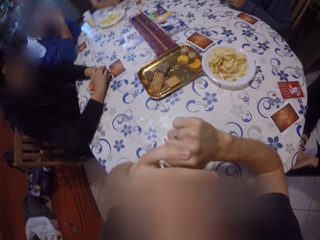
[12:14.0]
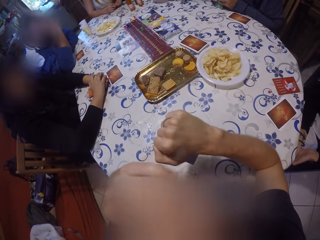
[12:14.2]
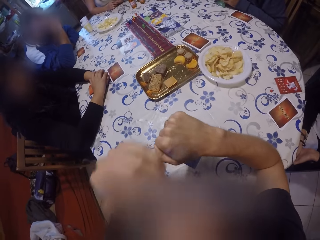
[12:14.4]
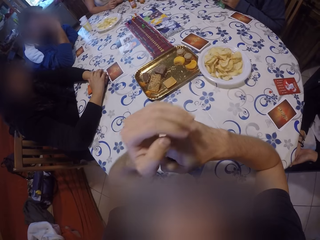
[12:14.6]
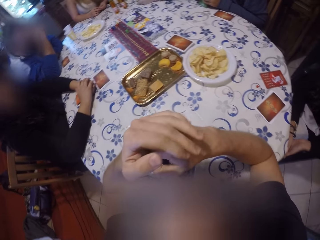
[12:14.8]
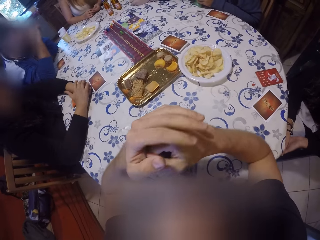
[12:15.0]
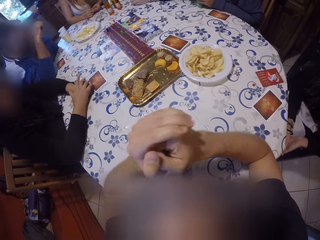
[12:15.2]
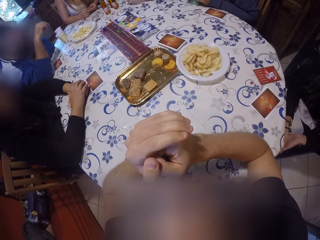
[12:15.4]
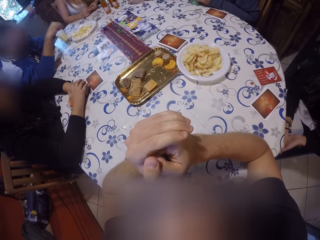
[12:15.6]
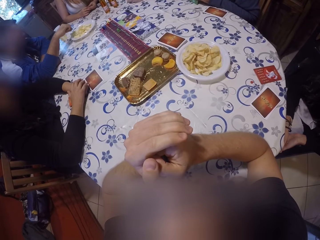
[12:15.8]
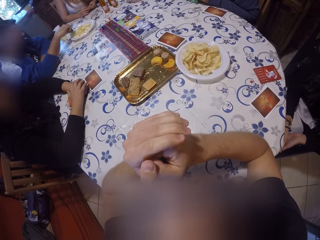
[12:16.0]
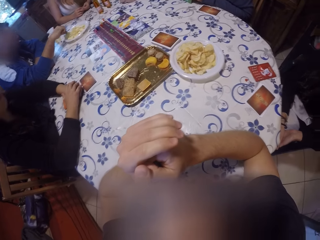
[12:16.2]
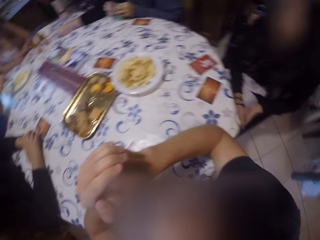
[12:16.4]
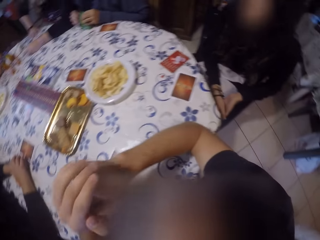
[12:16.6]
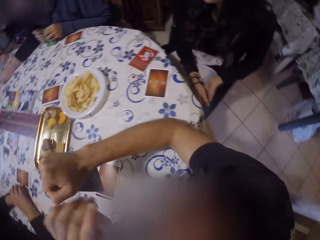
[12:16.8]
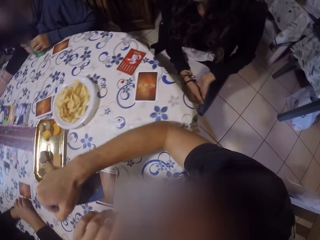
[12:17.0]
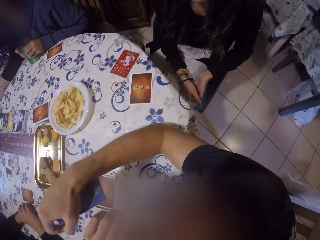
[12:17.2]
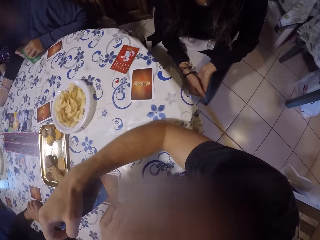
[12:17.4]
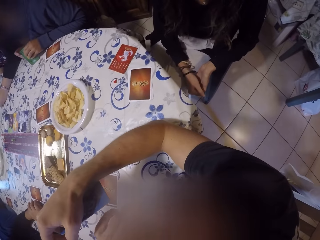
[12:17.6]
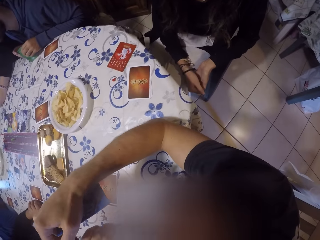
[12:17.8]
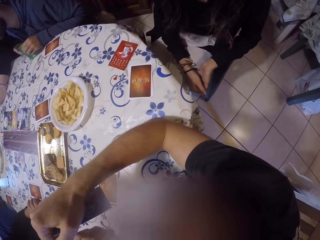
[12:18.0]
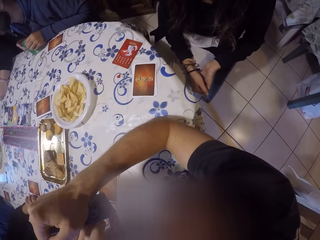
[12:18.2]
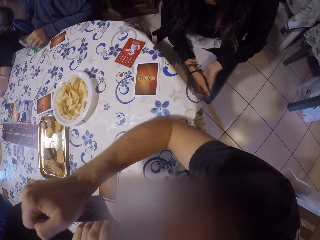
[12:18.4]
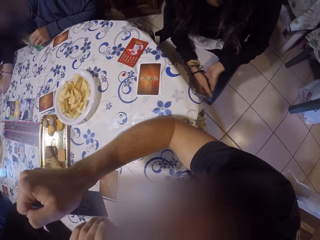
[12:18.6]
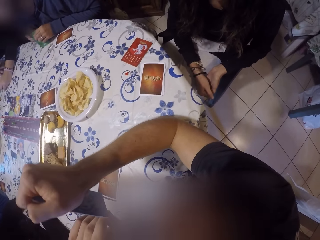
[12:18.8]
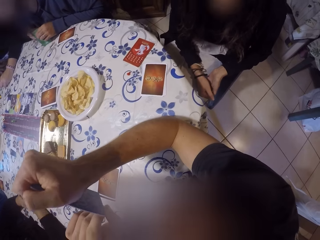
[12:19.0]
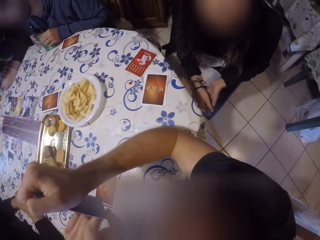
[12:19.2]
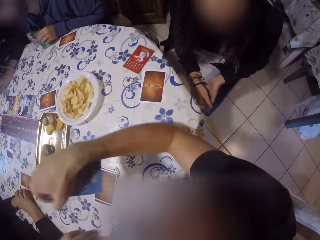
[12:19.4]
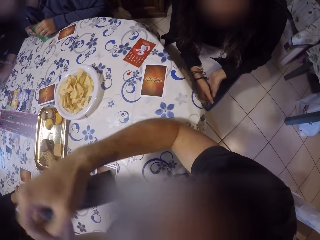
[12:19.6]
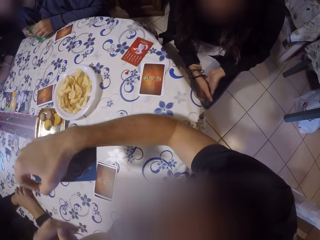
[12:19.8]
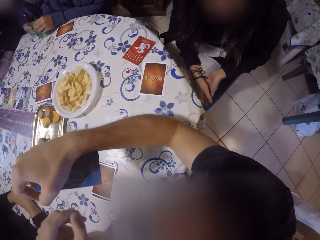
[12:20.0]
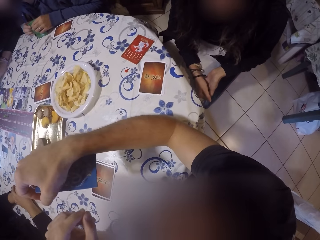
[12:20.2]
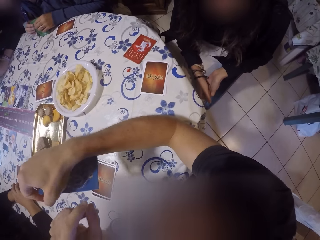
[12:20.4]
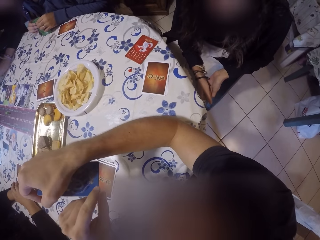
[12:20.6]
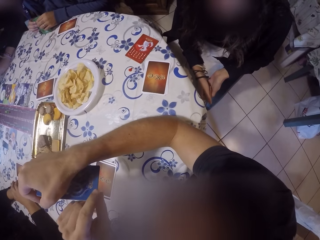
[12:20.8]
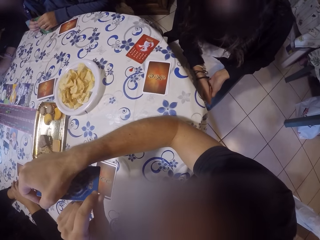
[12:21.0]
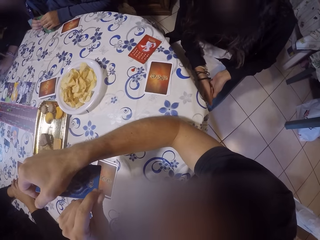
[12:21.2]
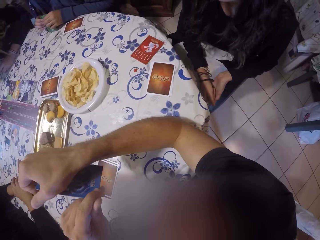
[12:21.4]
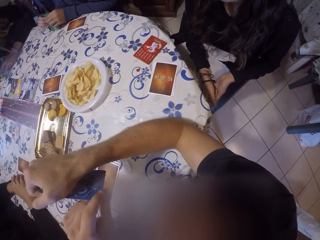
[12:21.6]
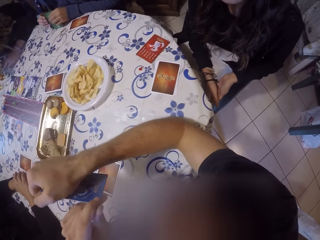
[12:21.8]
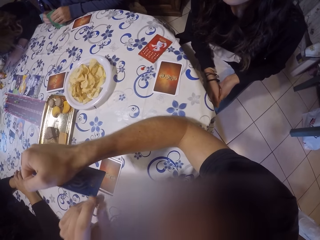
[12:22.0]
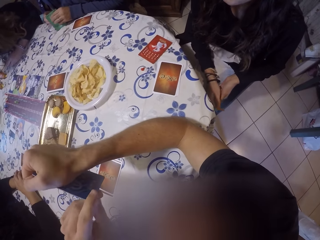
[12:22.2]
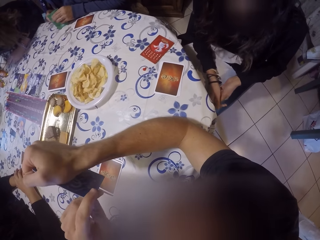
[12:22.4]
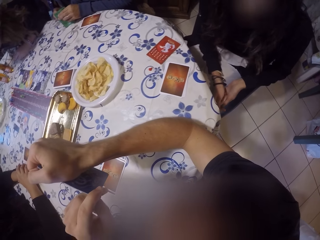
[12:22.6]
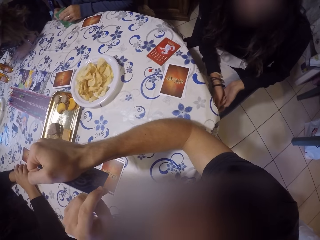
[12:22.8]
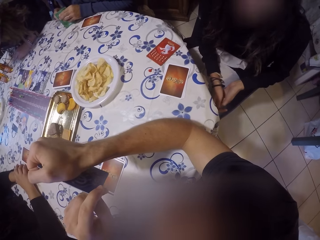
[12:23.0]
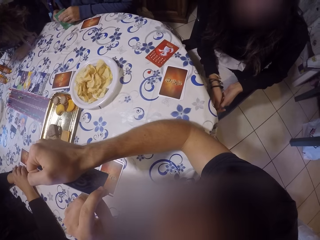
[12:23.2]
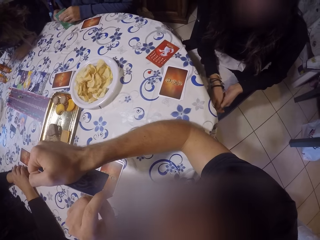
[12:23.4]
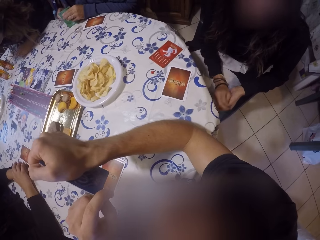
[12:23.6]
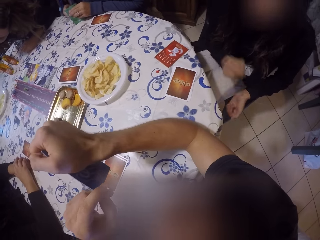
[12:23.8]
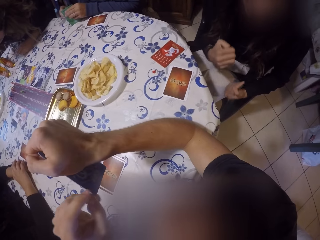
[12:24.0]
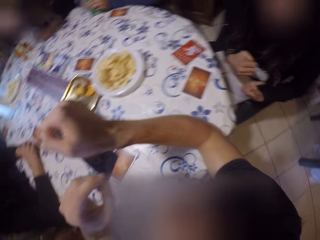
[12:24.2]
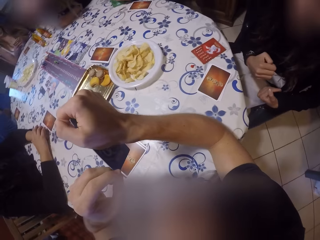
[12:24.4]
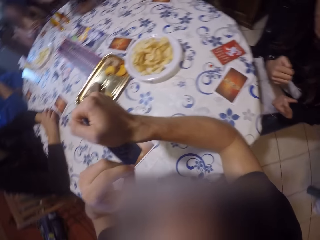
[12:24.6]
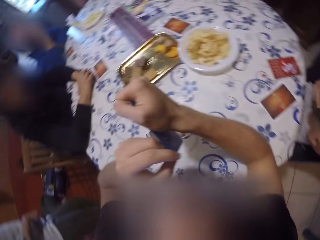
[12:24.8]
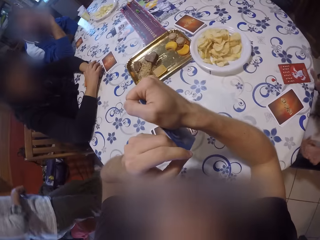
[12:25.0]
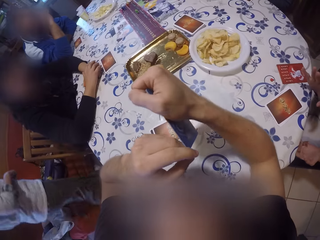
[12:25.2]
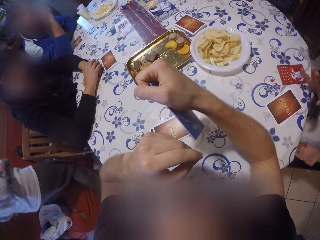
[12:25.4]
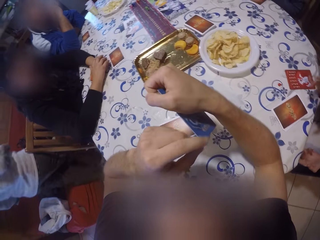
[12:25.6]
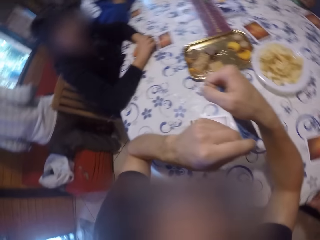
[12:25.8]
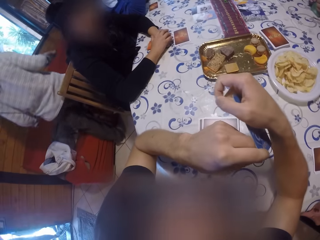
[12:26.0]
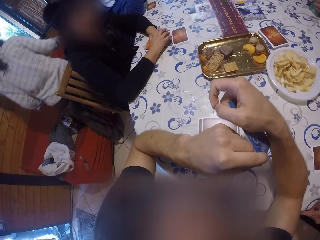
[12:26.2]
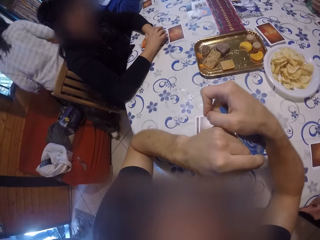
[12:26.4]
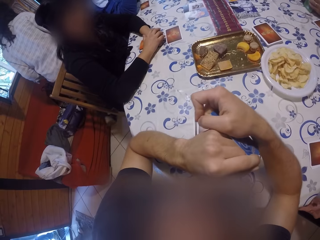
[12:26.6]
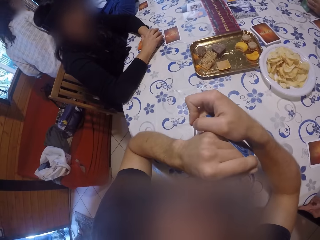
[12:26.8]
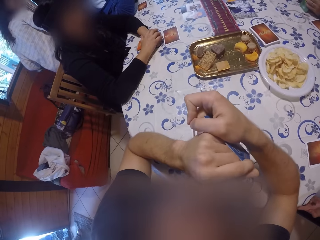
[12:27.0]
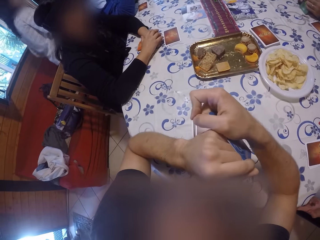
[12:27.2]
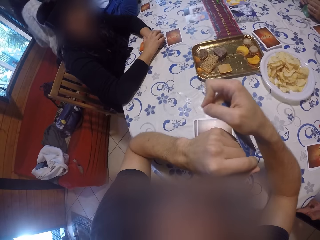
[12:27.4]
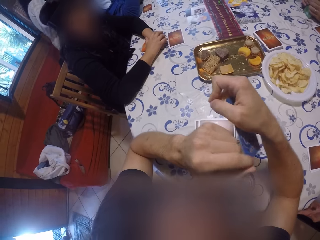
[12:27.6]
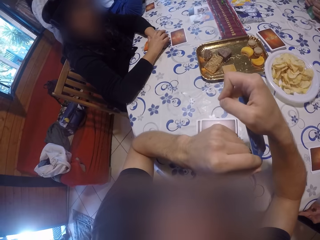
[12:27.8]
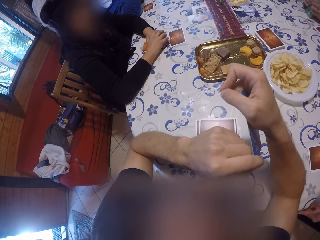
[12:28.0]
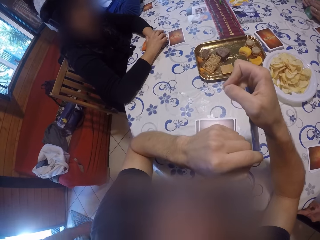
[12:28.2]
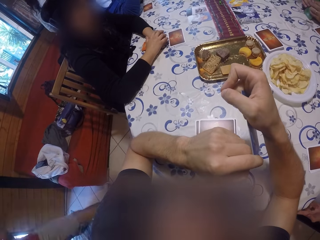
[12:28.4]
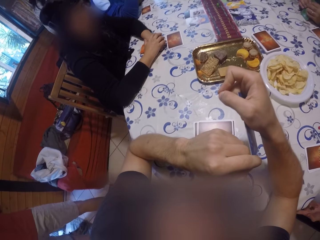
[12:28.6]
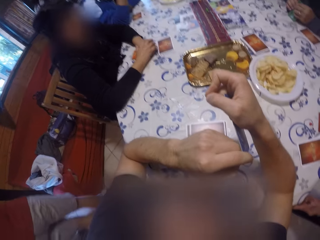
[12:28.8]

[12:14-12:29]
The camera wearer touches his face. He puts his hands together. A man picks a crisp from the plate. The camera wearer looks around the table. He stares at a woman. He gestures at the woman. He holds a card with both hands. The woman gestures at the camera wearer. The camera wearer looks at another woman.

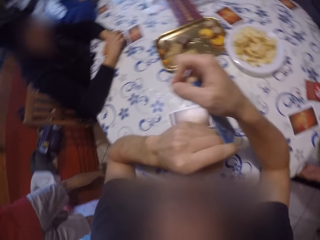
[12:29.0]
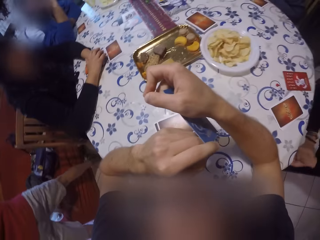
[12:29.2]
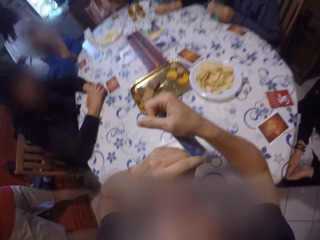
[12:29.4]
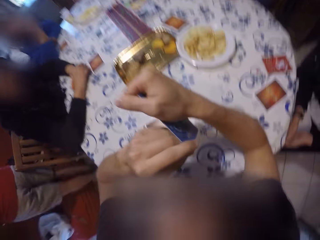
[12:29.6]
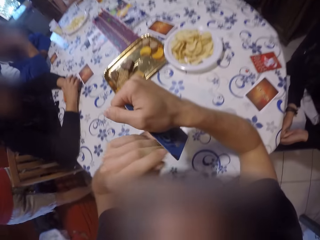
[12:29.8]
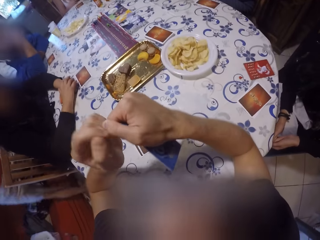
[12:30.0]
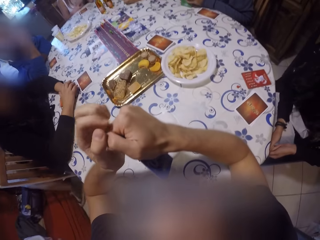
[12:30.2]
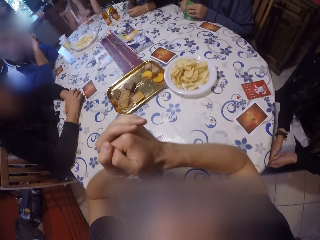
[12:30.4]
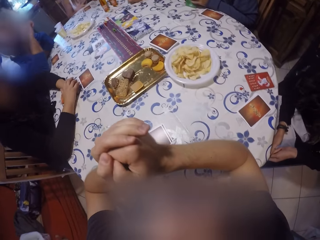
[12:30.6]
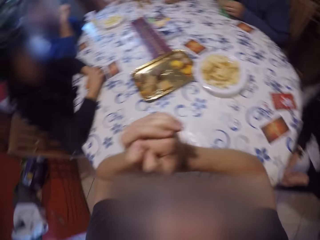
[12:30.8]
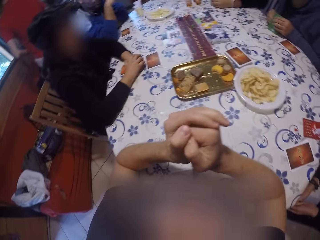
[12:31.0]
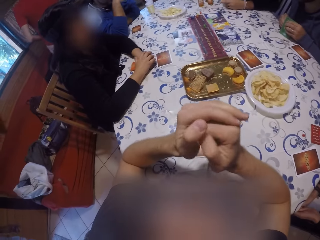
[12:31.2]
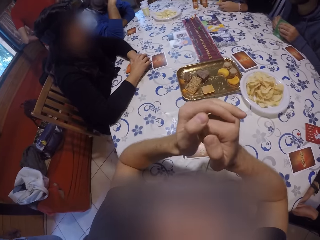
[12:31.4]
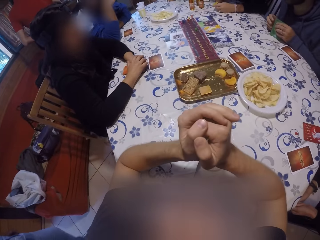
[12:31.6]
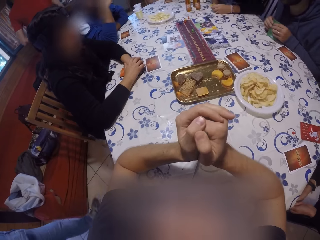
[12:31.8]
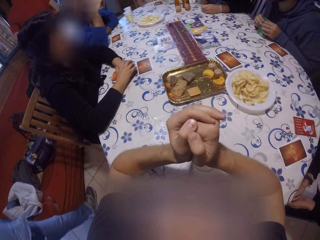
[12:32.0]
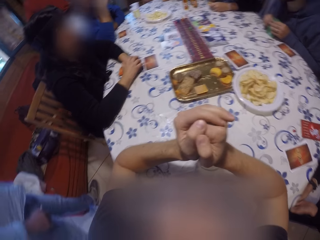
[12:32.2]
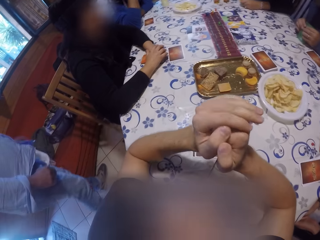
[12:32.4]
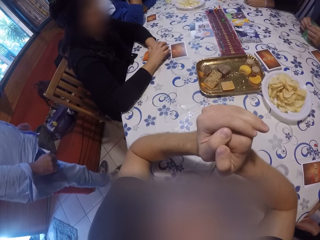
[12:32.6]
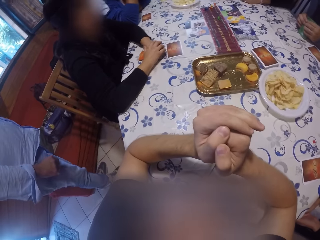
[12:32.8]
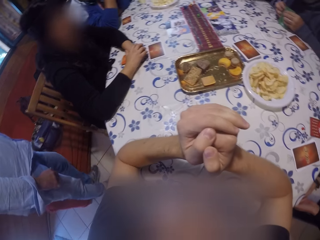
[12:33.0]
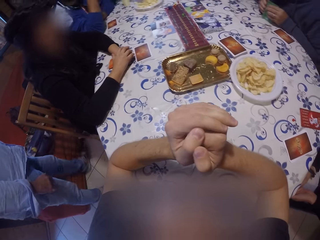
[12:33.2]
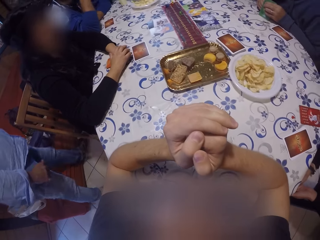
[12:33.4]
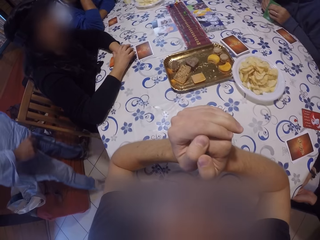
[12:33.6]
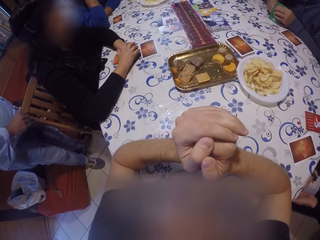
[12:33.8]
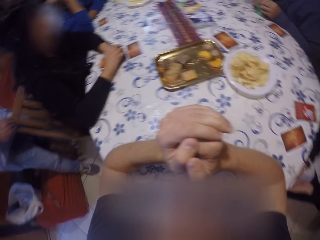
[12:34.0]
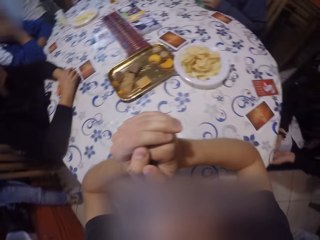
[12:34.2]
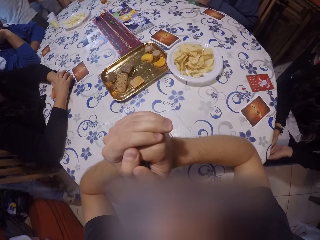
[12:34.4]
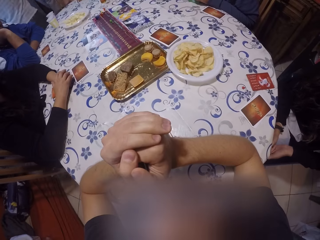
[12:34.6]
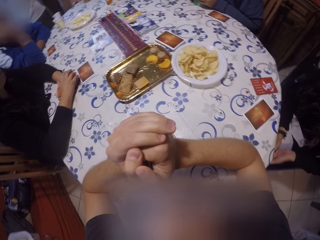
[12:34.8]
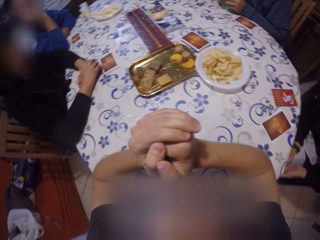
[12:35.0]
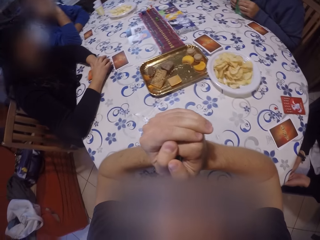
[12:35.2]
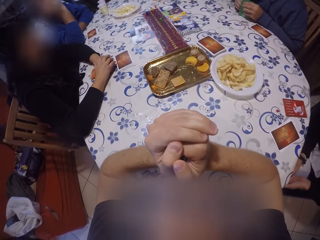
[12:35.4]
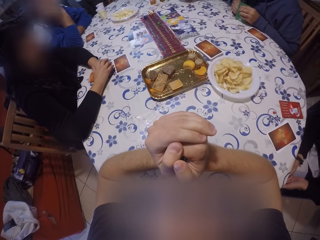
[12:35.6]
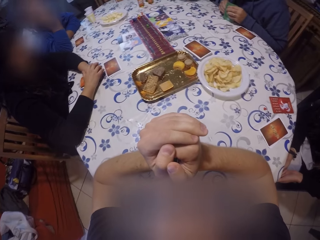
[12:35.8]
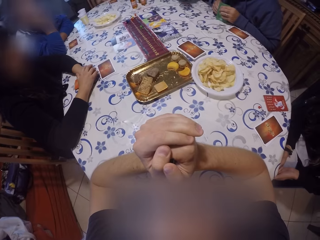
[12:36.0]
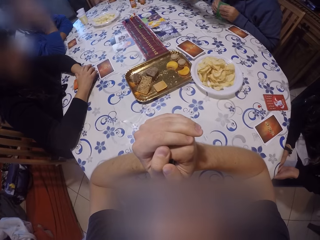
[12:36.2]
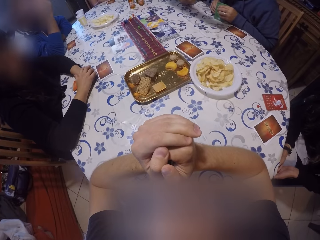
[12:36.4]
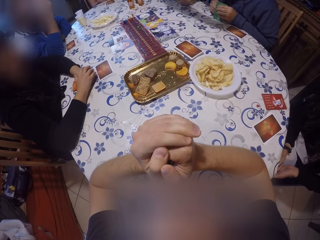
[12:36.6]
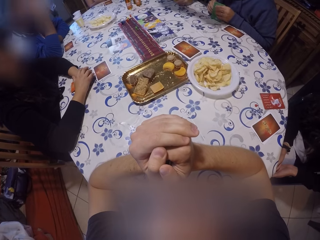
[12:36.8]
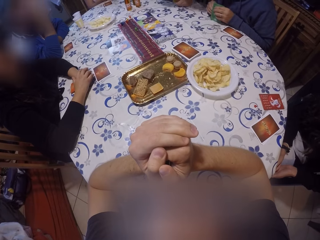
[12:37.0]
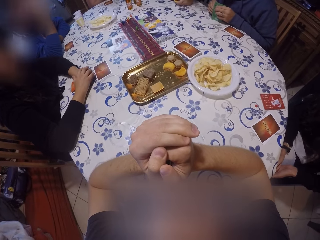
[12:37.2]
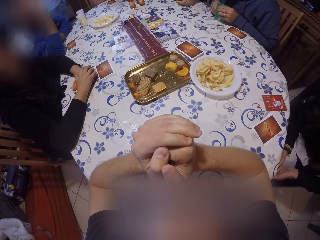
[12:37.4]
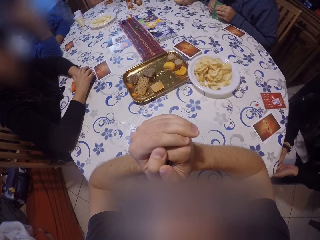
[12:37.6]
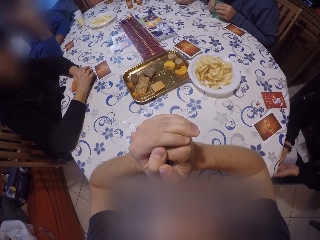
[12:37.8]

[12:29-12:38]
The camera wearer looks around the table. They look at a woman.
